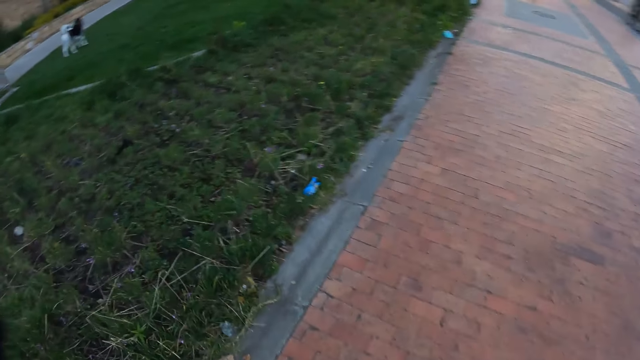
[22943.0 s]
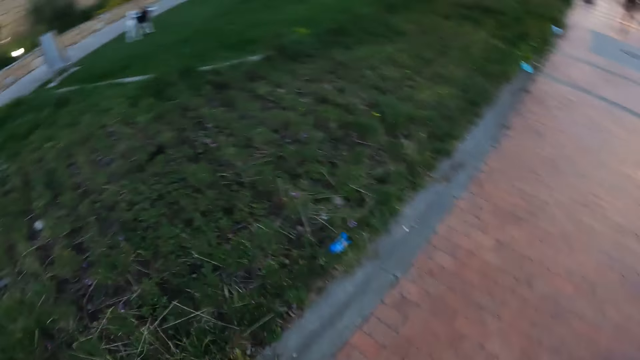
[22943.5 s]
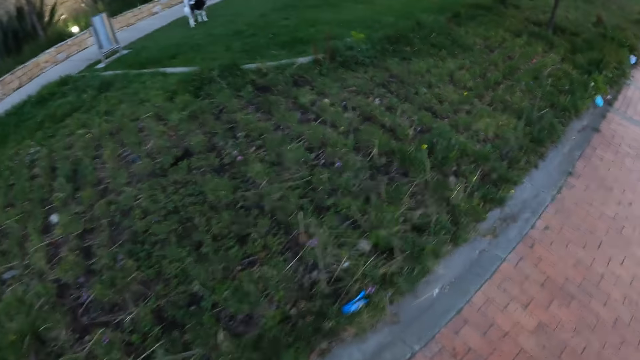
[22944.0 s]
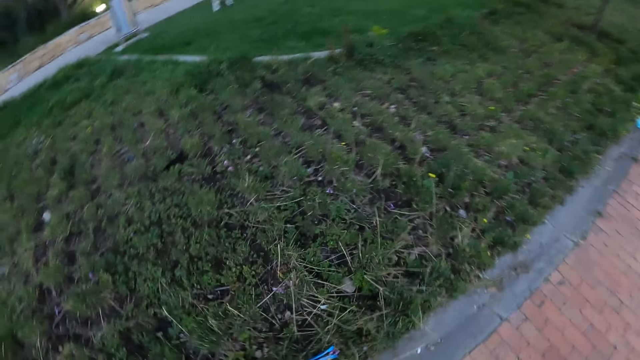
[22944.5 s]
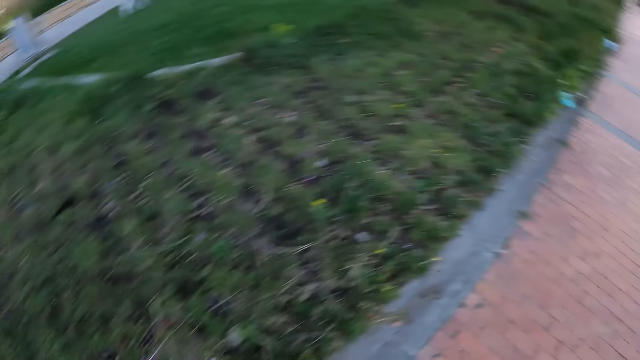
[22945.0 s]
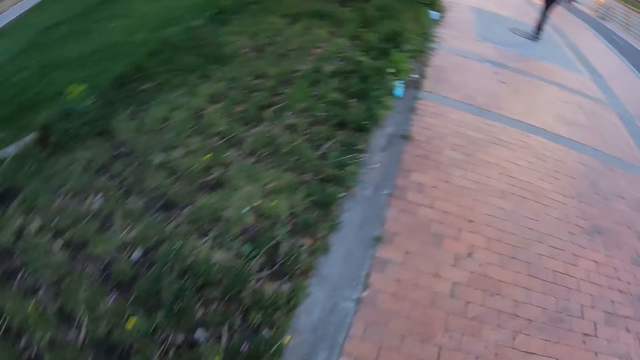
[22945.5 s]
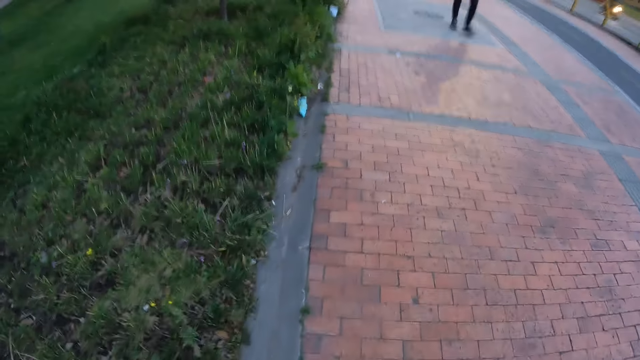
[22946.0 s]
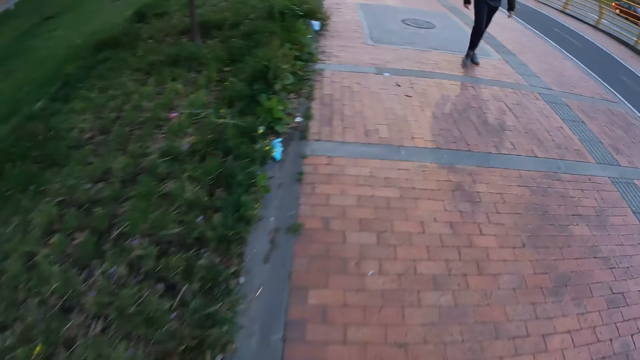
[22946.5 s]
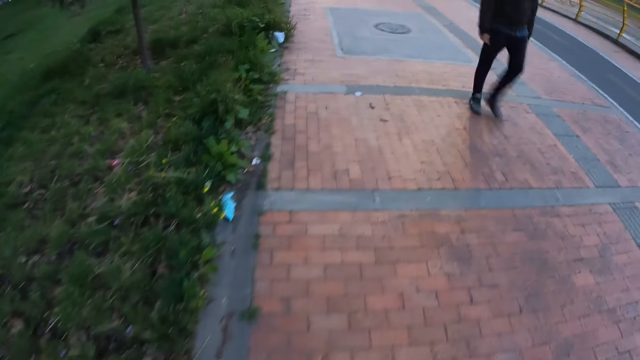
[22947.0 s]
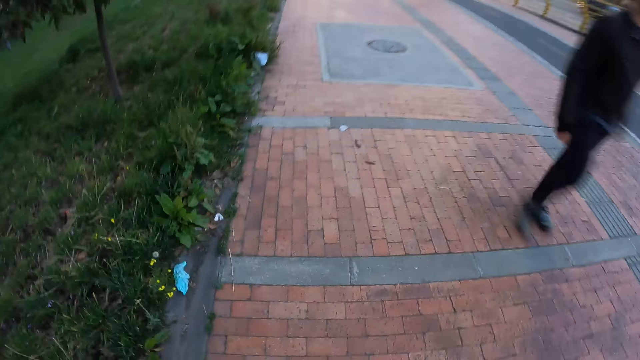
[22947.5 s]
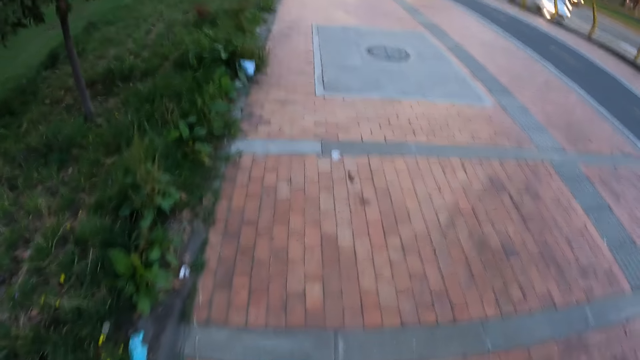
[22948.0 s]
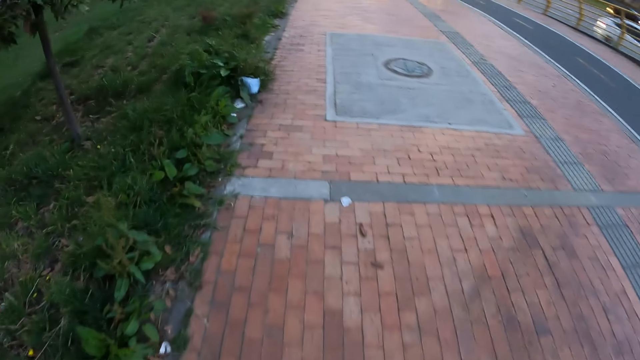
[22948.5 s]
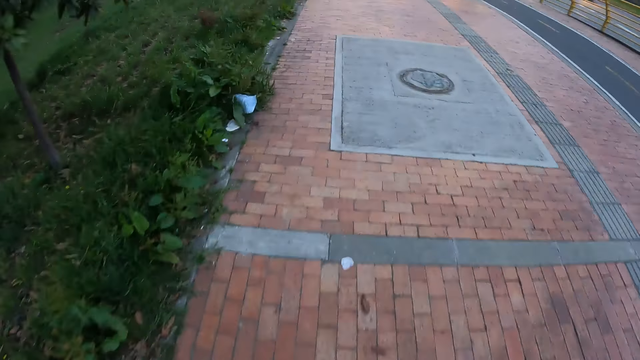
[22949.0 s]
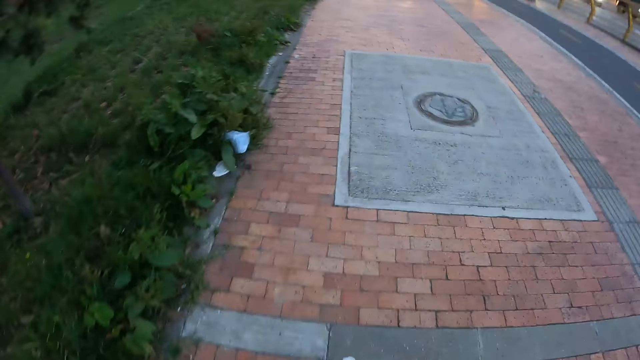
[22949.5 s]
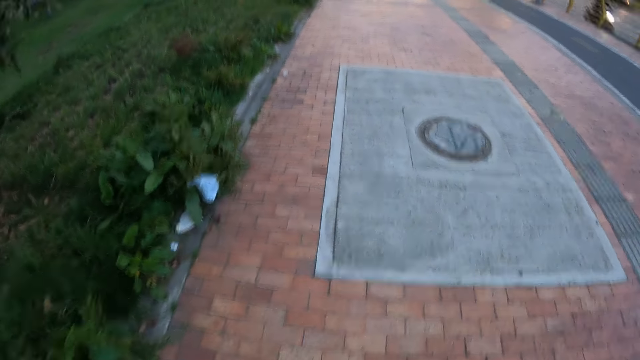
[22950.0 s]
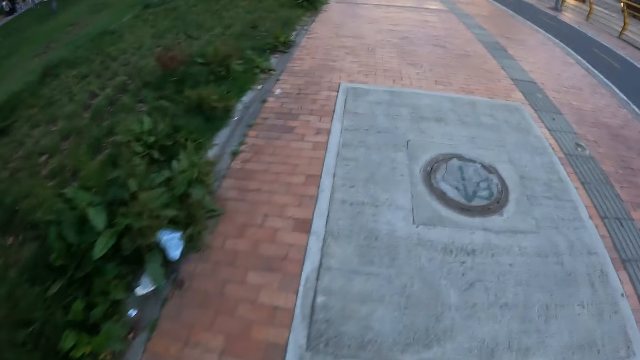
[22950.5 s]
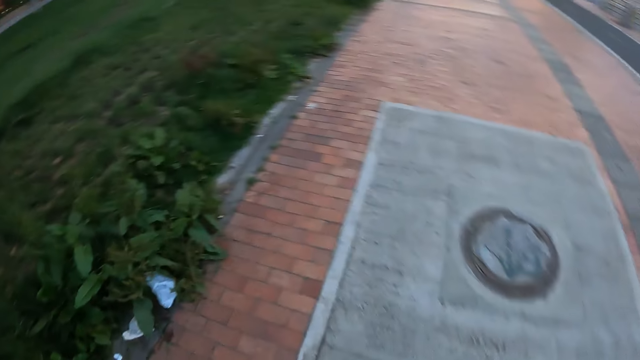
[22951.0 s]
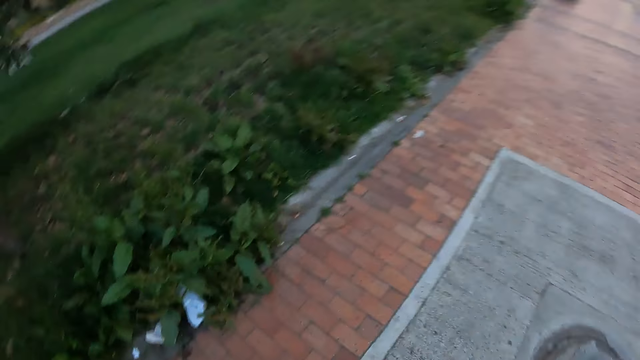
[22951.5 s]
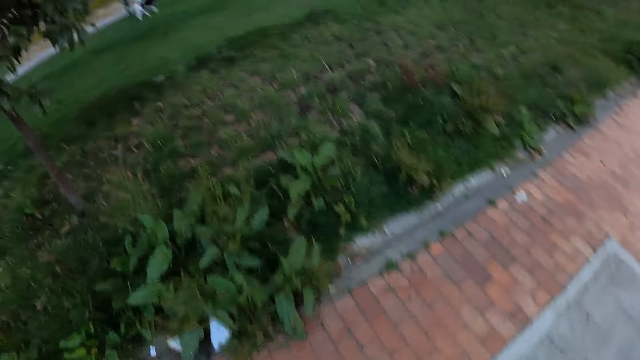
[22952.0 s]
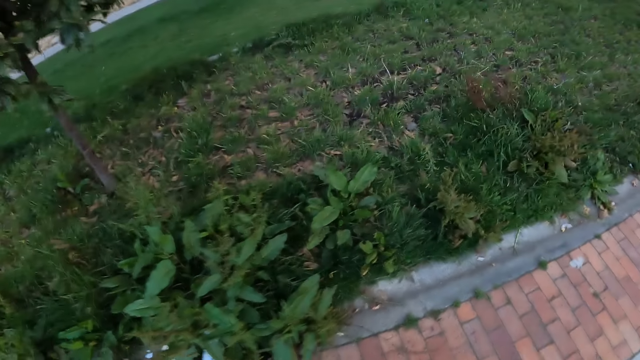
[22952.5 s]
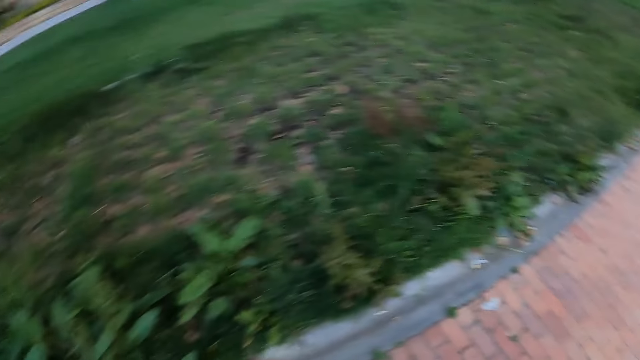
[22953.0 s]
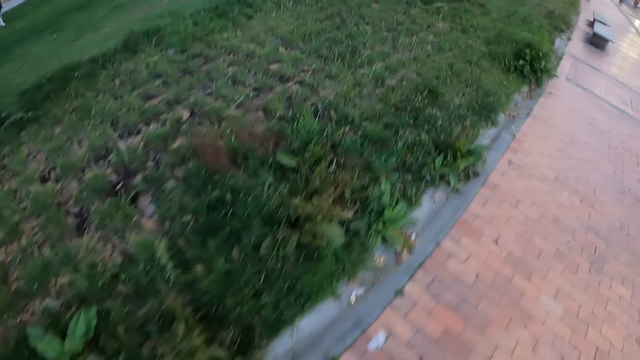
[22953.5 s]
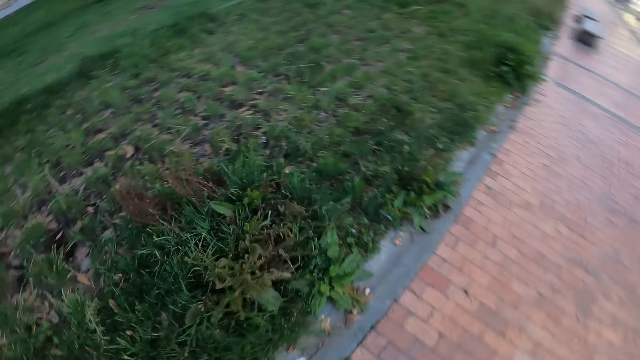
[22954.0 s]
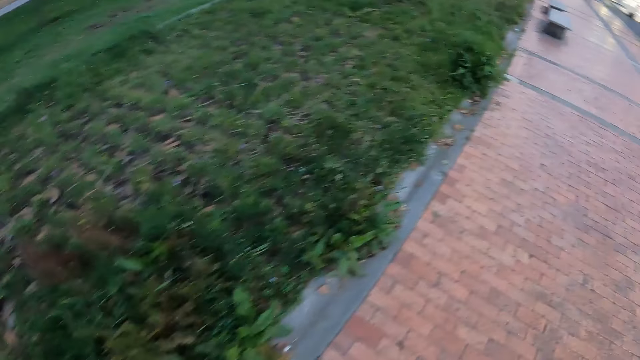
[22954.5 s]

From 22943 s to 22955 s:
The camera wearer looks at the flowers. They look at the sidewalk. They look at the flowers.

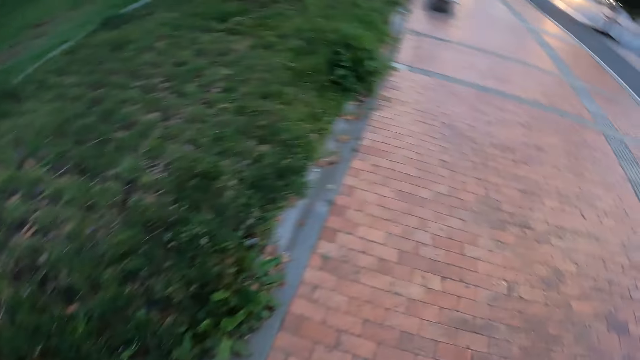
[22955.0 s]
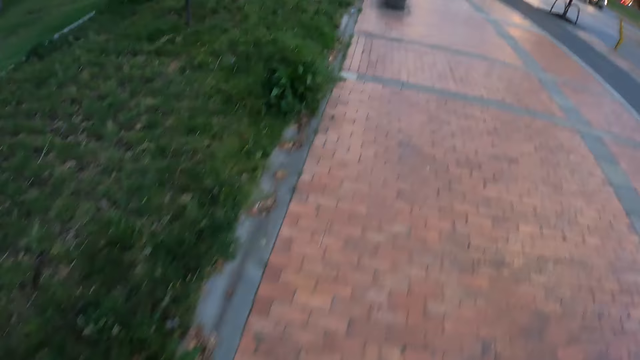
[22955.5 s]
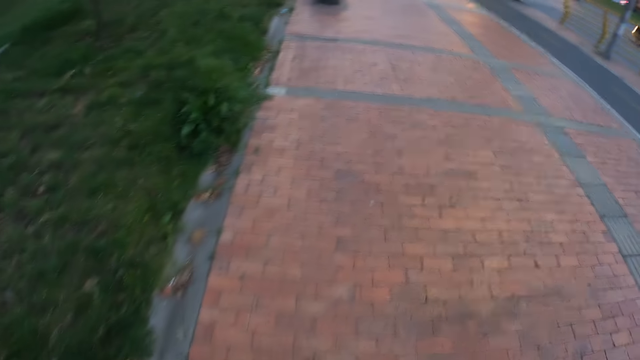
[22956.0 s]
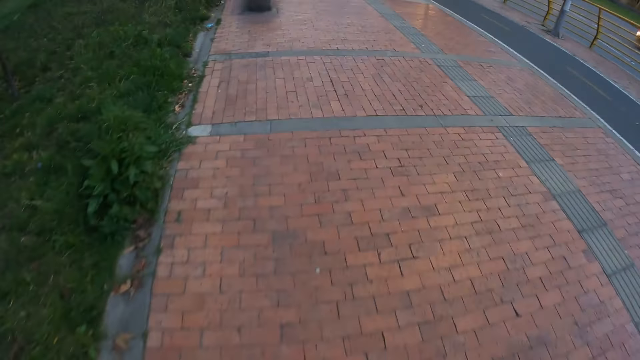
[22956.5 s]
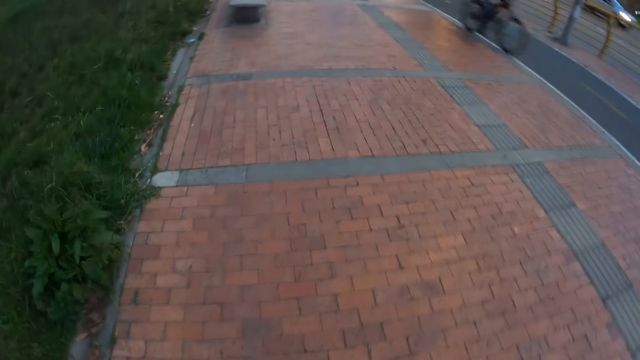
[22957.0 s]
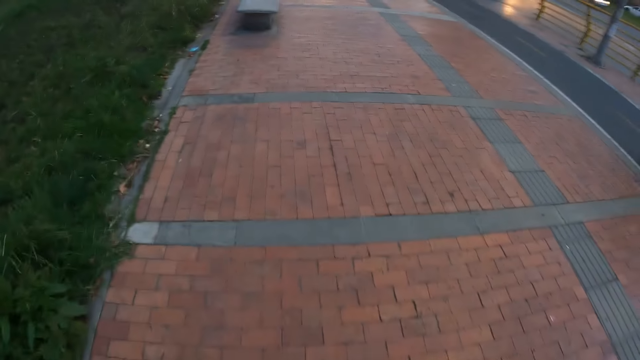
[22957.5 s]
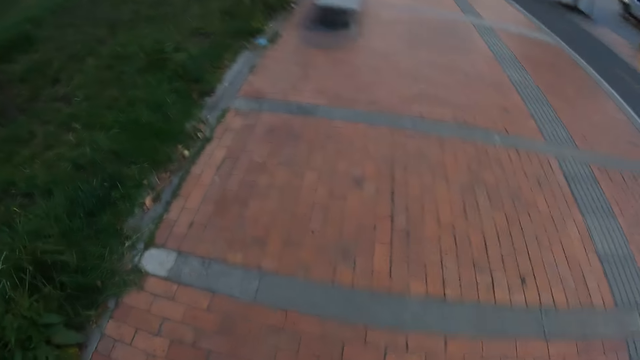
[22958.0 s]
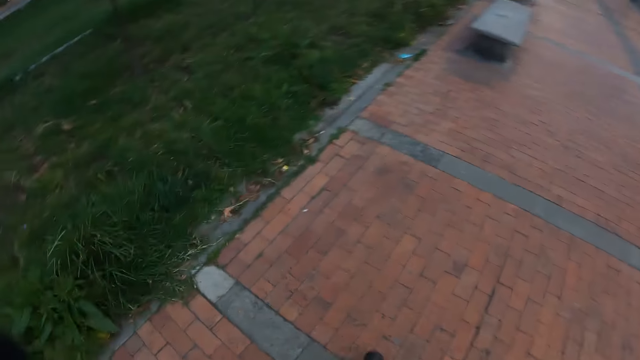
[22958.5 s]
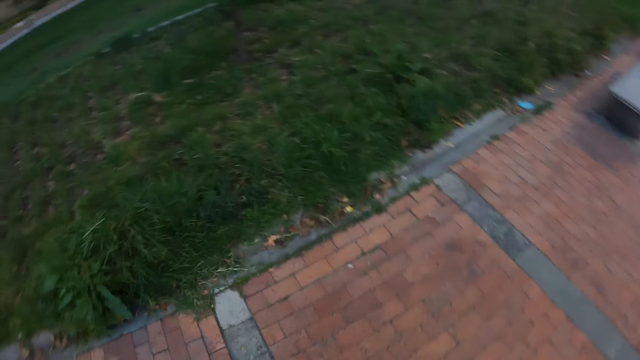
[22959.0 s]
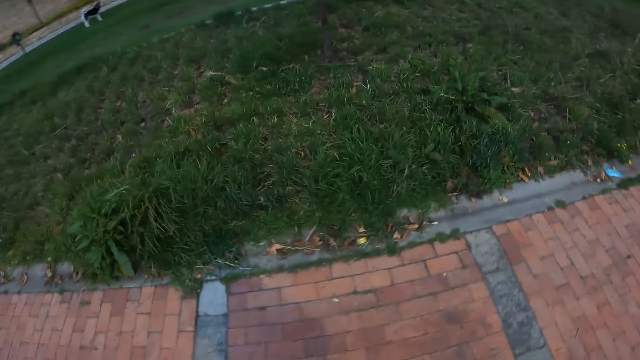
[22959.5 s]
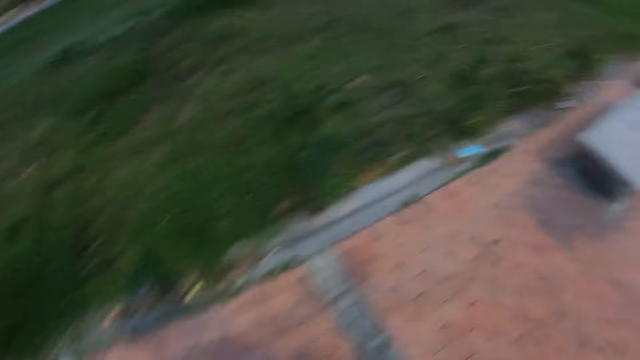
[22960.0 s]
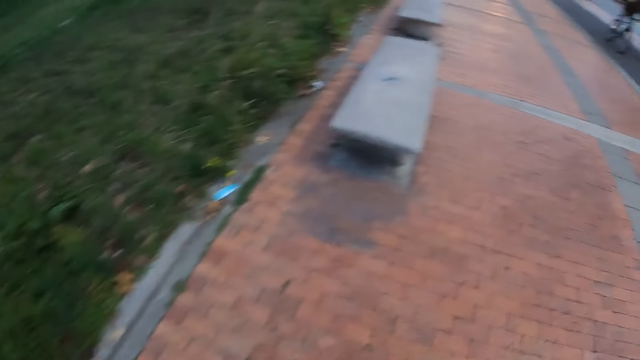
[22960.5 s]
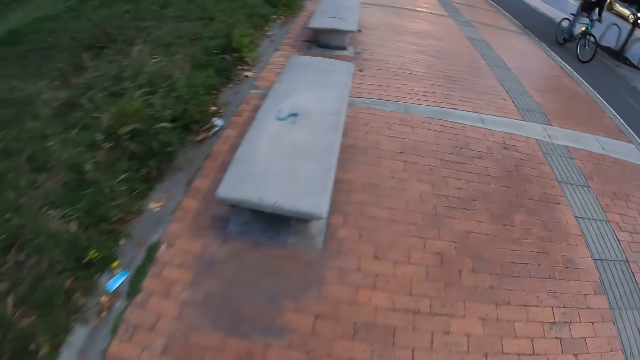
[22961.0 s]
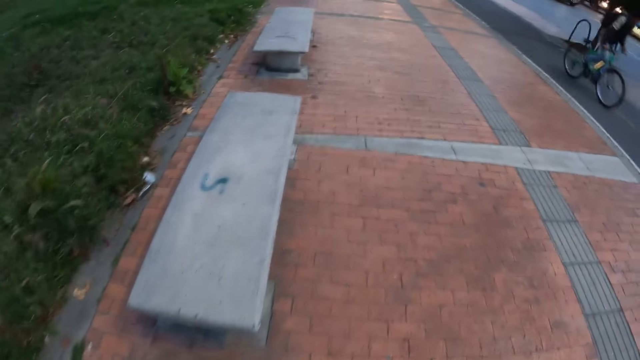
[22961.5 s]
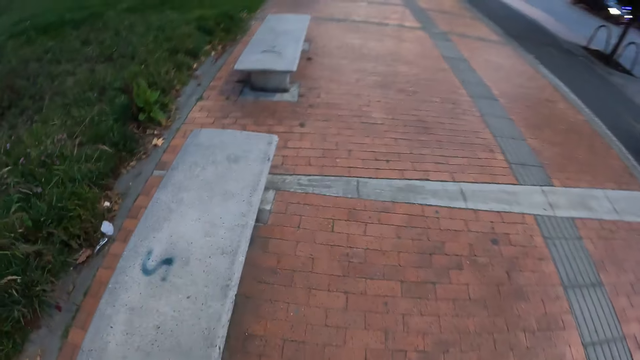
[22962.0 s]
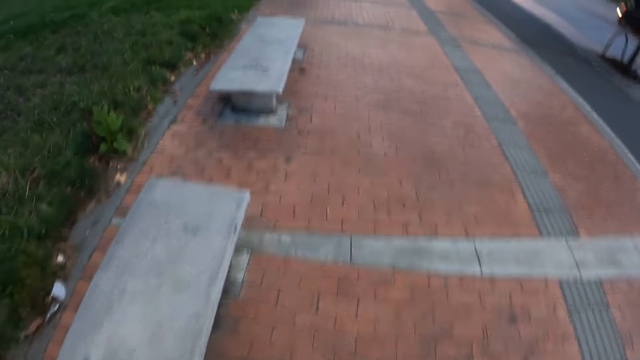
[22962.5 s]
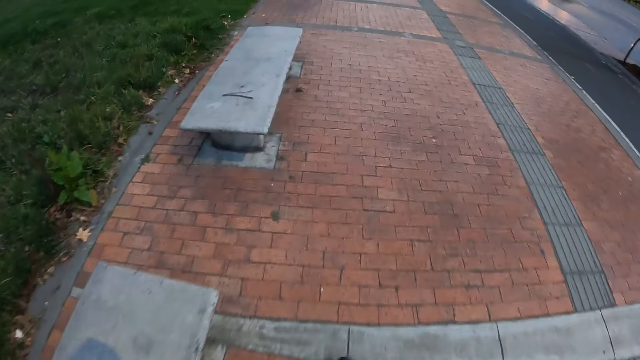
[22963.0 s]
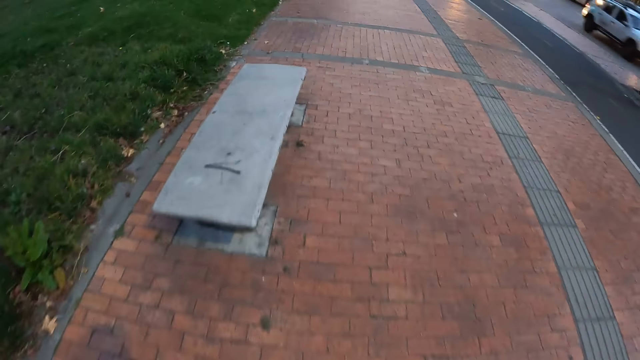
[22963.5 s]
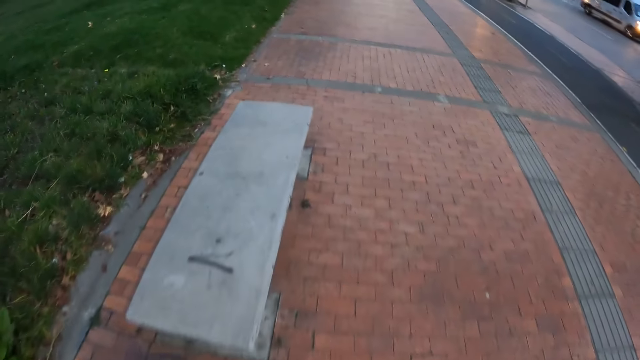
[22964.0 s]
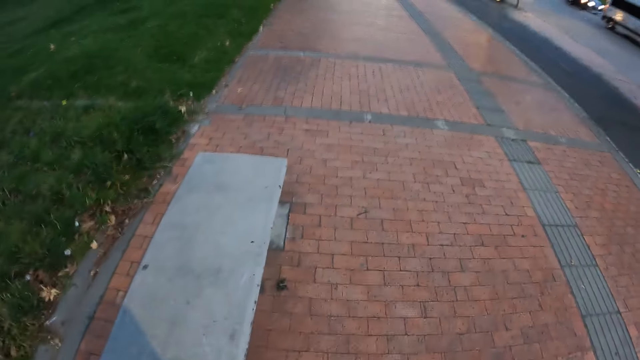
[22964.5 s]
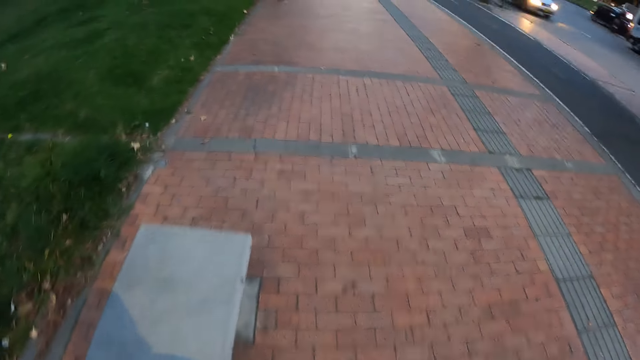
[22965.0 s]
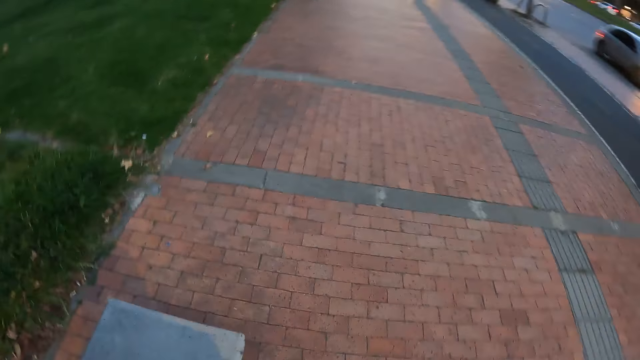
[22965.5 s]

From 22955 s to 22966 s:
The camera wearer looks at the sidewalk. They look at the flowers. They look at the sidewalk.
